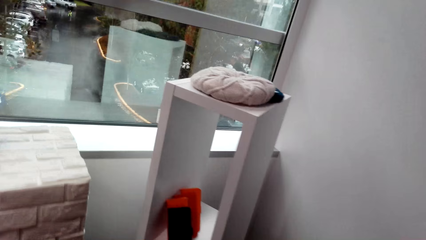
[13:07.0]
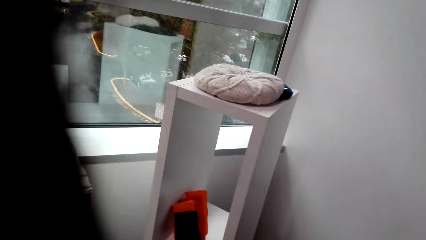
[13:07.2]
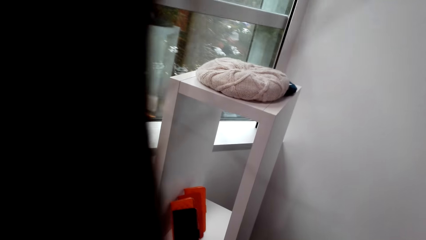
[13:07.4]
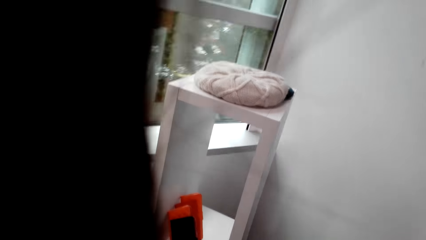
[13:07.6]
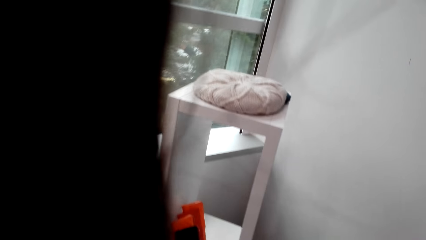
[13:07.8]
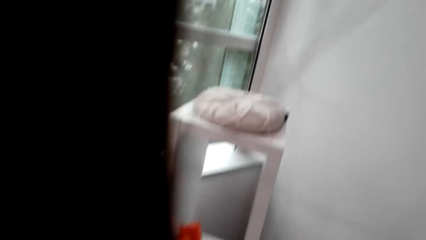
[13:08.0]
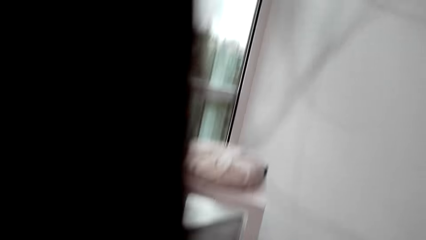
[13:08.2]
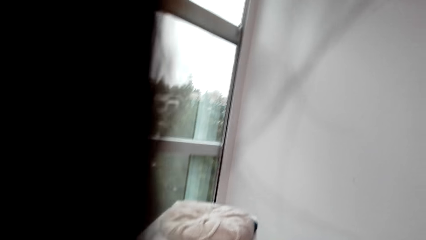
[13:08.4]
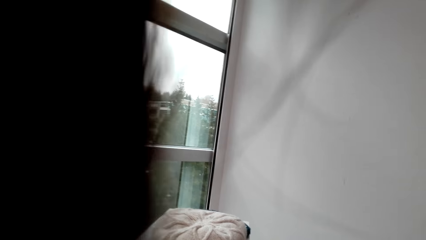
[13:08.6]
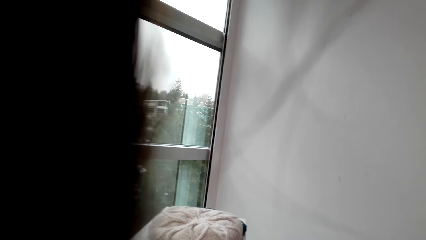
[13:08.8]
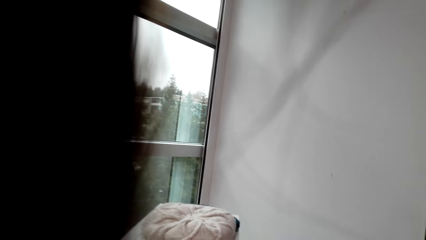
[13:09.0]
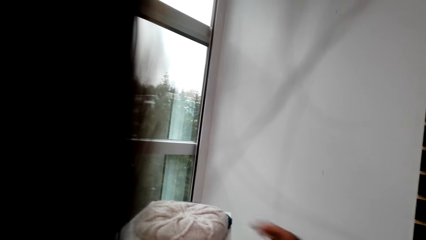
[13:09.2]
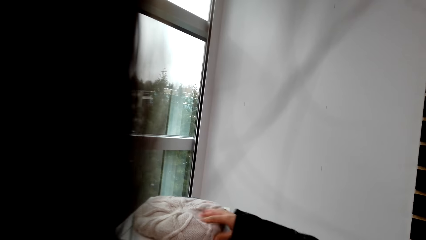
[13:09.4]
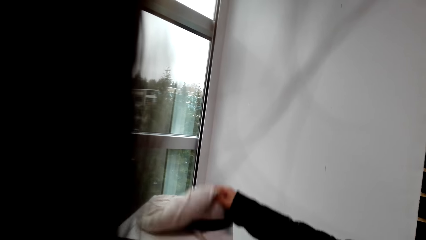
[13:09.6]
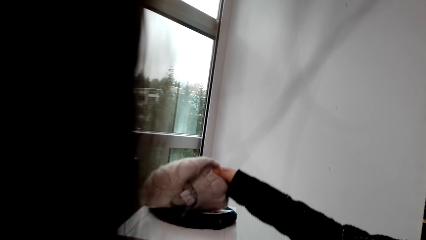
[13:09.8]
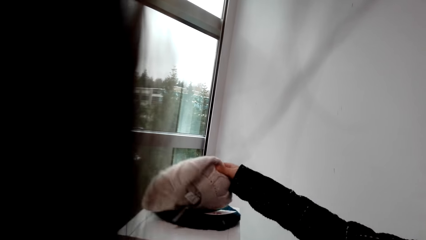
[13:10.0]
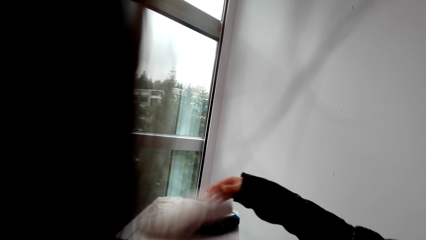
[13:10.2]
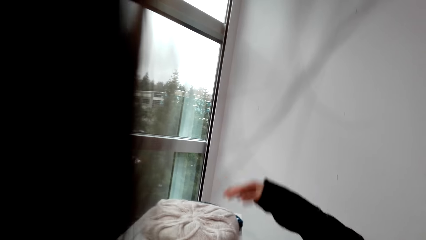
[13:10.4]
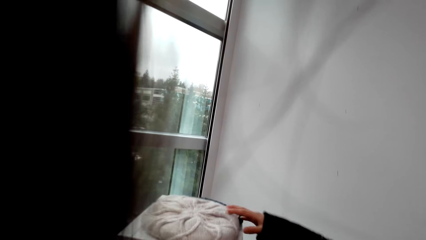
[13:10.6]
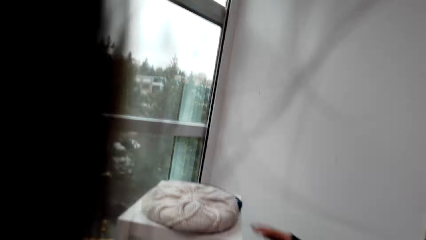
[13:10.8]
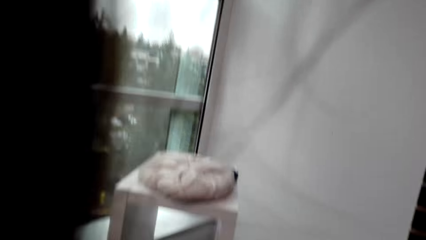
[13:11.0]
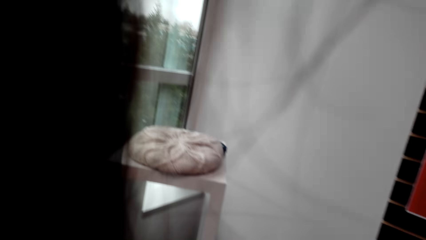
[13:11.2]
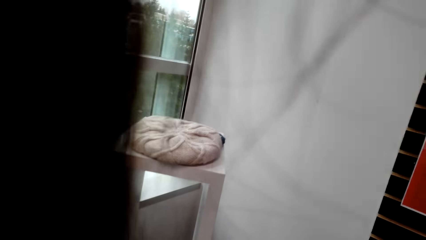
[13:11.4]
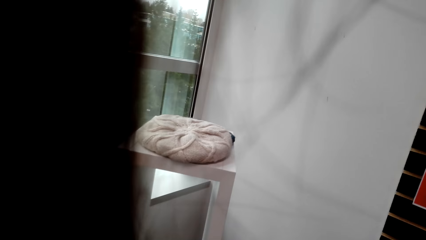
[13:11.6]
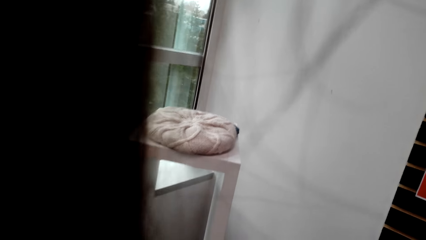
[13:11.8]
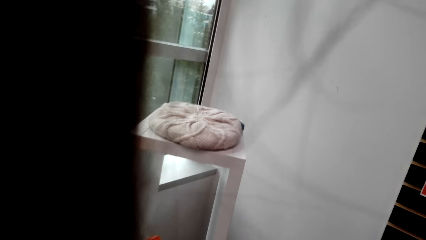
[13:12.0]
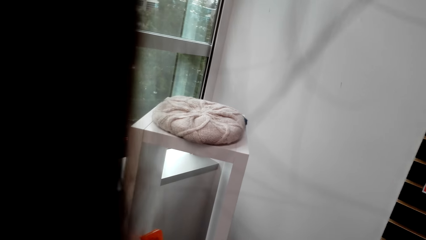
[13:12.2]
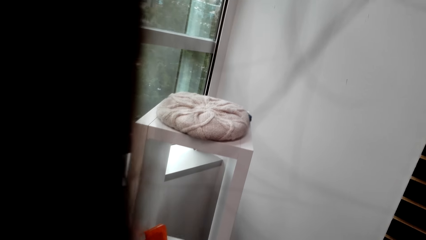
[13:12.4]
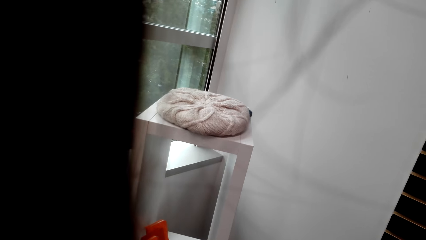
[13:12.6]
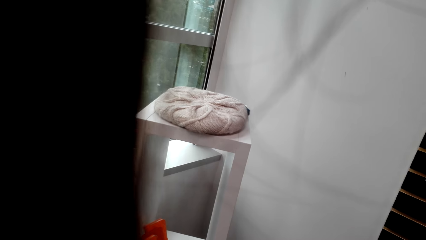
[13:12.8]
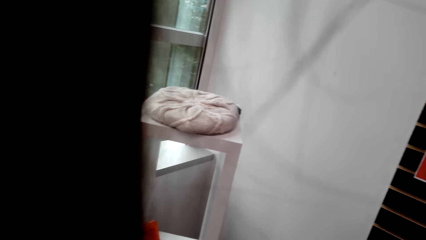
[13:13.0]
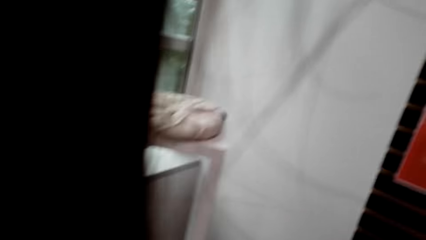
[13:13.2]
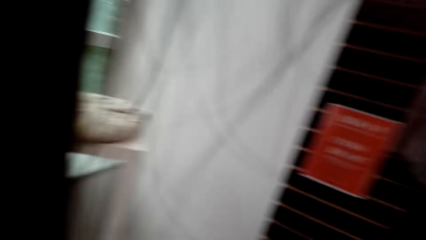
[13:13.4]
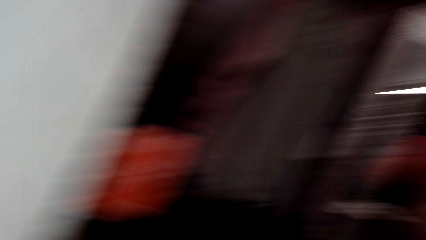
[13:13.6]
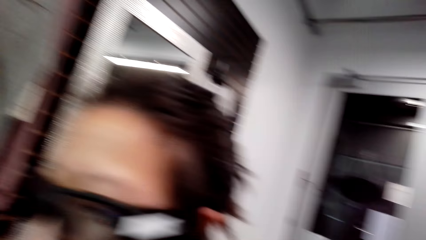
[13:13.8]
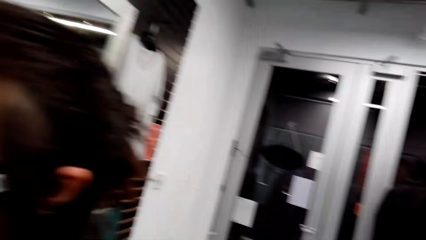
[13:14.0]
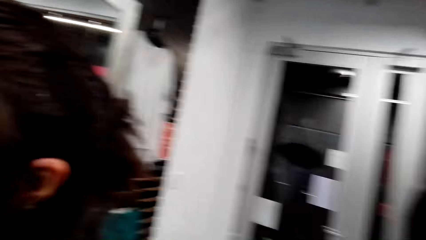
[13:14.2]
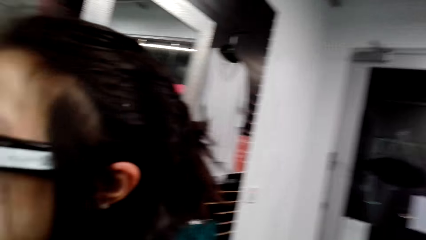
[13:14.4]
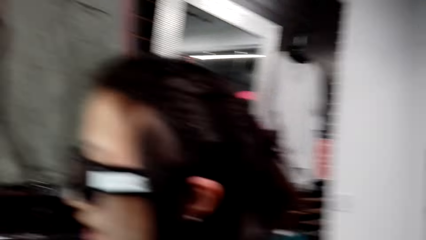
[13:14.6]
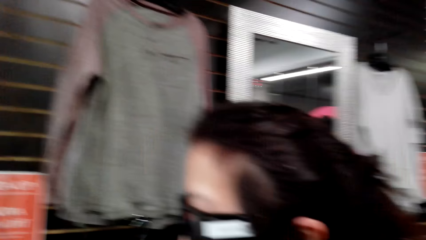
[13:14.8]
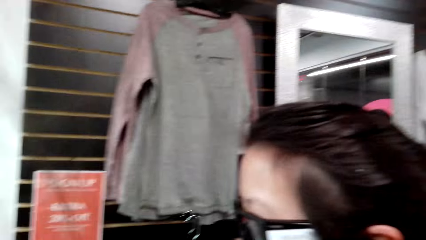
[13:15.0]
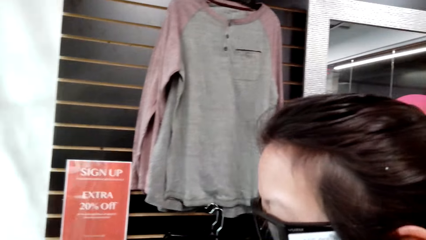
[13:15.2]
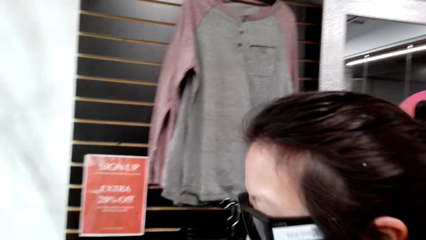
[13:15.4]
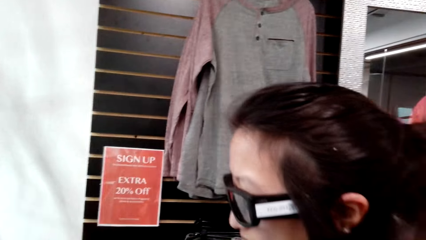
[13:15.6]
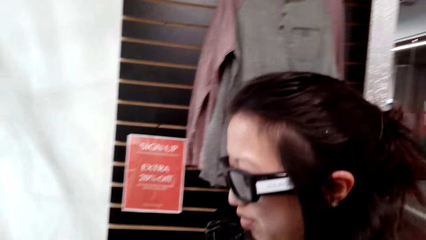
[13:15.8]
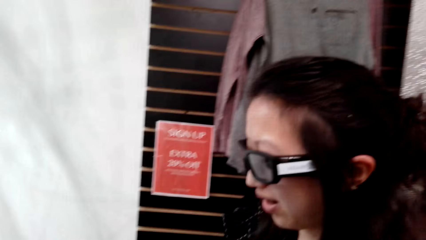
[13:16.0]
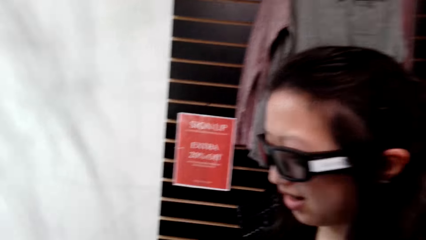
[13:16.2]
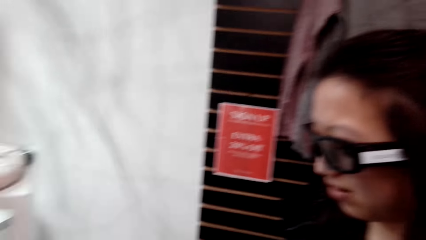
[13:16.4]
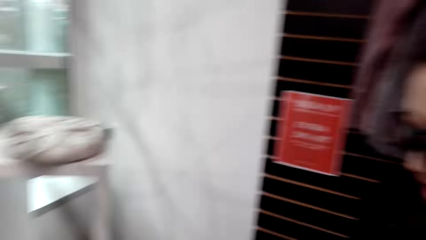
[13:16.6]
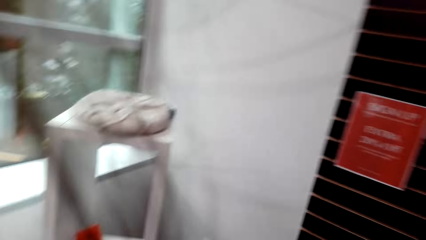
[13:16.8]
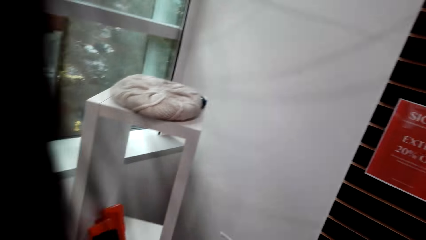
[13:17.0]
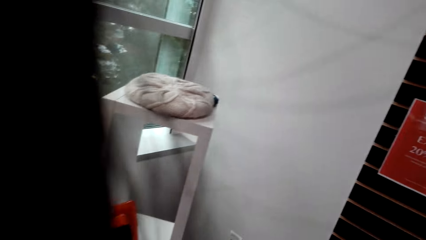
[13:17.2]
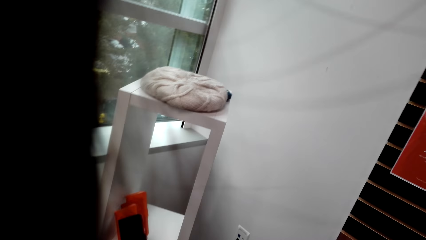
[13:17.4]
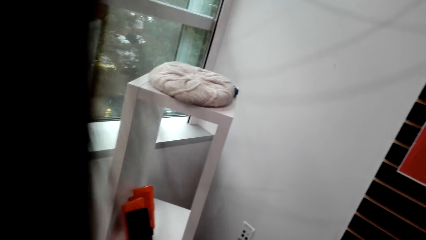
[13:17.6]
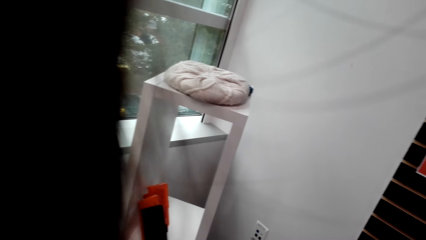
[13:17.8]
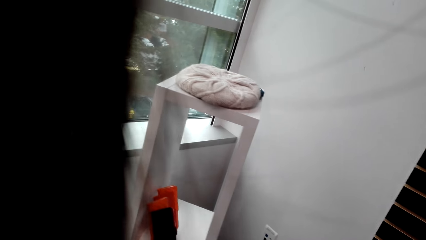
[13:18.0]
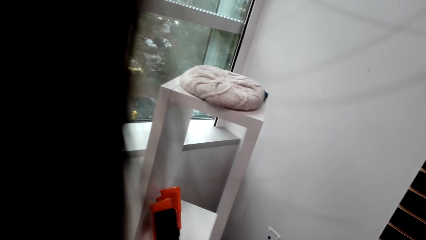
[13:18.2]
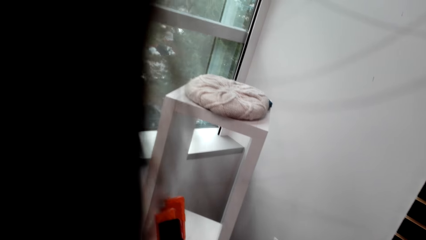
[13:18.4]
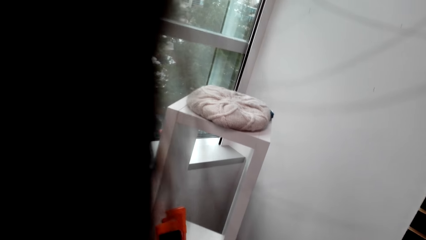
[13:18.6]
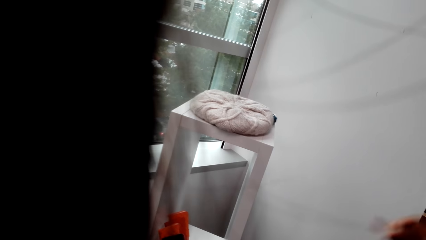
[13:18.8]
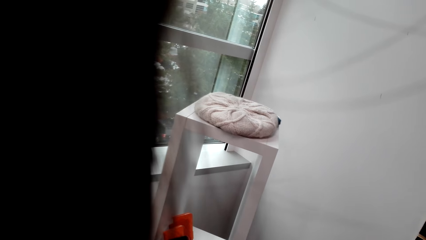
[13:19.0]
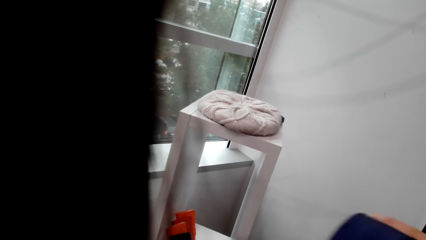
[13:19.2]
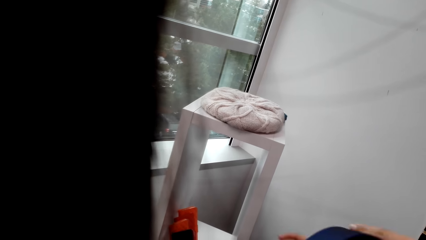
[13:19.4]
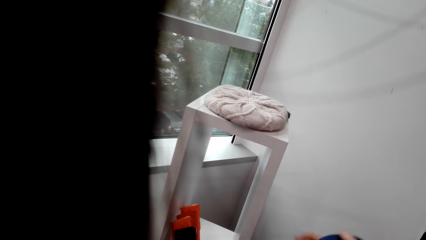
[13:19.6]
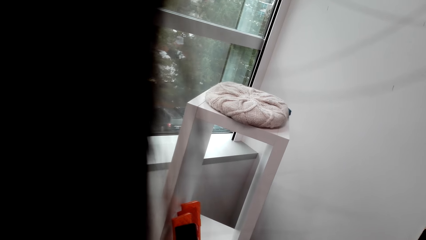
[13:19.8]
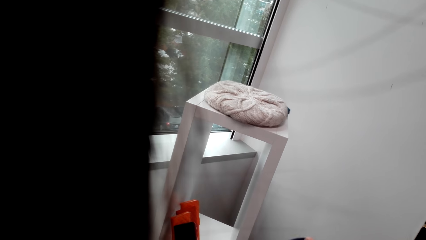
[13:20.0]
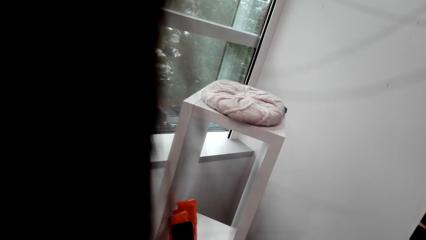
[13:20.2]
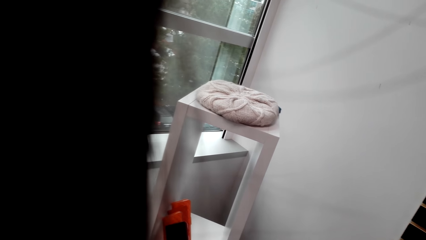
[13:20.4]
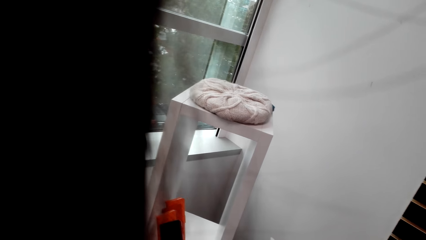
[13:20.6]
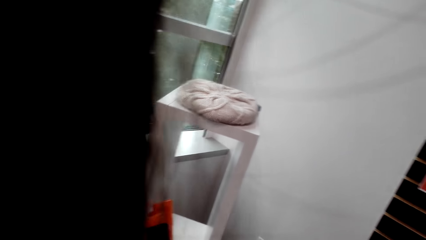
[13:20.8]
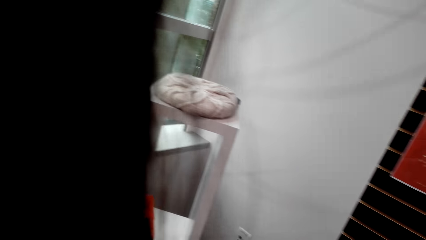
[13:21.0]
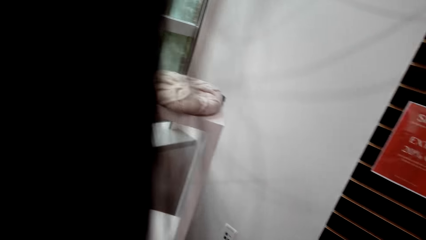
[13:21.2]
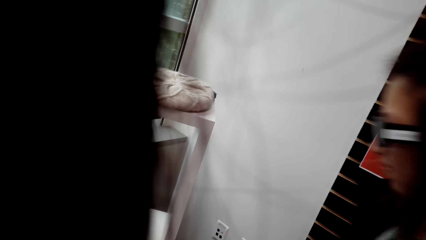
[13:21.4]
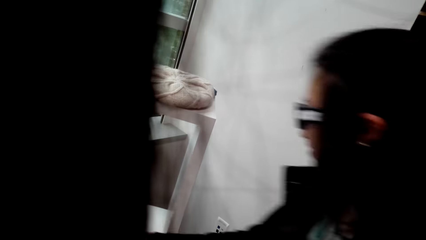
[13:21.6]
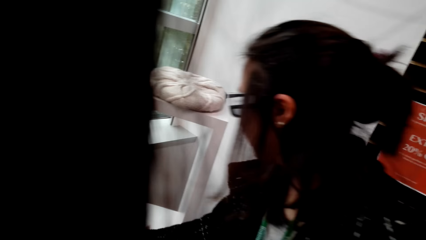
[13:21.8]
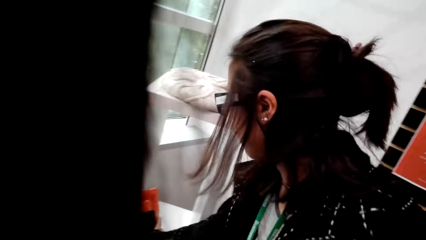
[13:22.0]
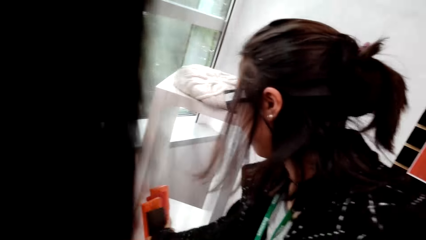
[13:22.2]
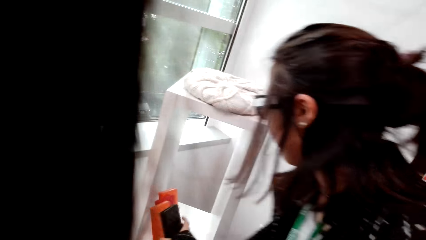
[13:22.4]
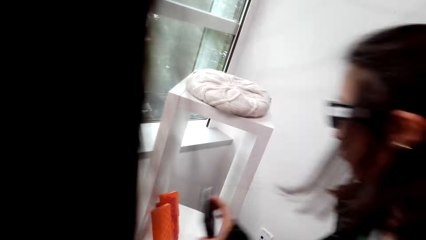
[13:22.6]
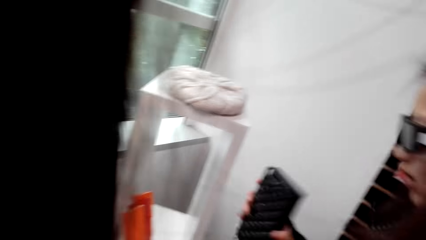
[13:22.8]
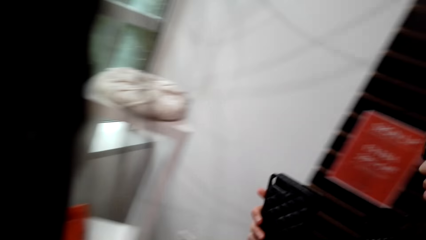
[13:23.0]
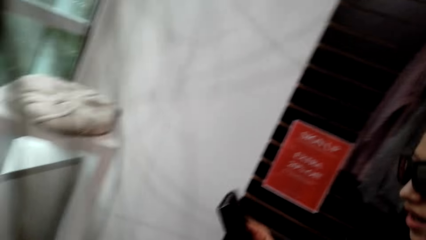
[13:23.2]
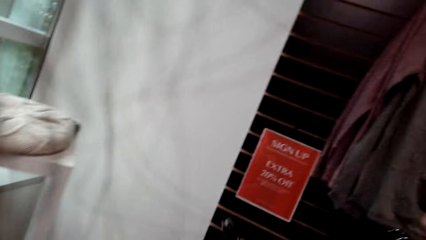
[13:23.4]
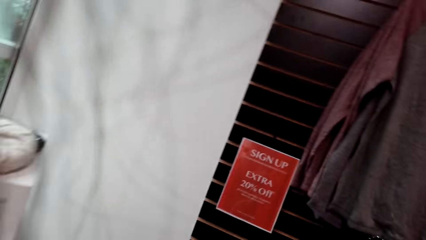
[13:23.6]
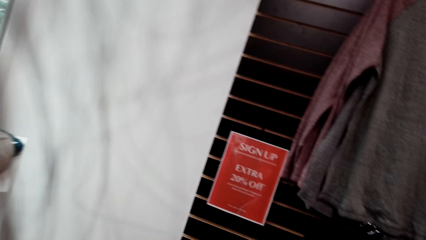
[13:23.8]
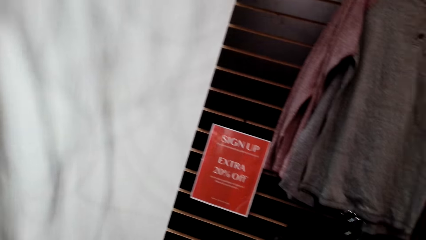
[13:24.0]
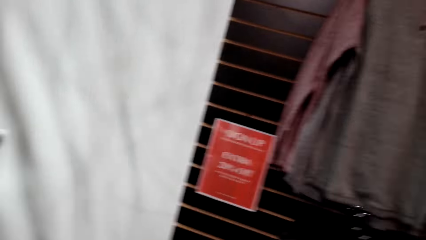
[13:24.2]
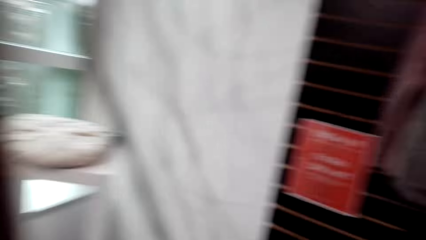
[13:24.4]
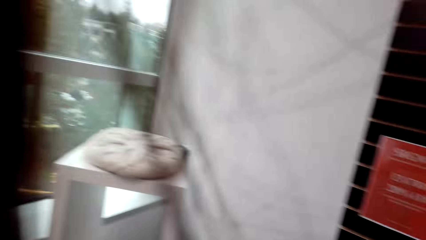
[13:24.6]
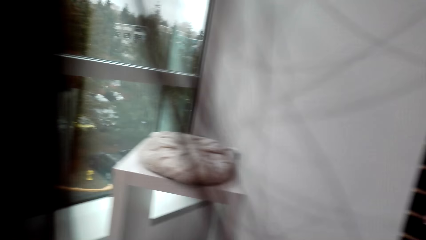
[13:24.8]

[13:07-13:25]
A woman lifts a hat. A man looks at the items. The man talks to the camera wearer. The camera wearer talks to the man. The woman picks up a wallet. The man talks to the camera wearer.
